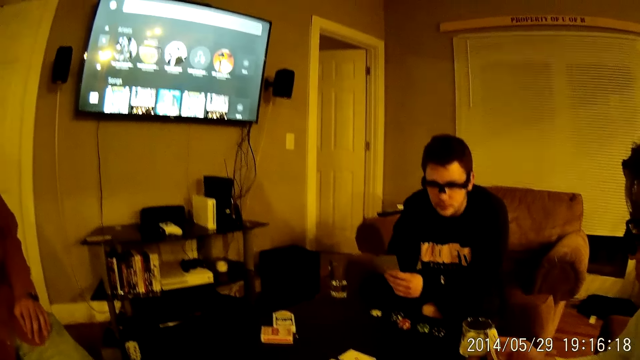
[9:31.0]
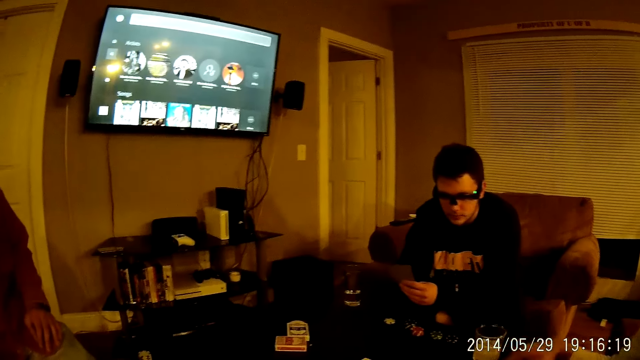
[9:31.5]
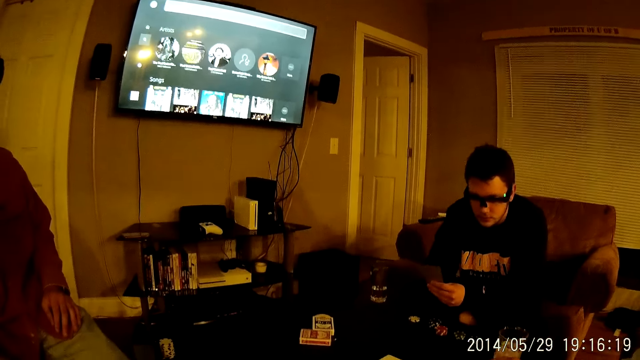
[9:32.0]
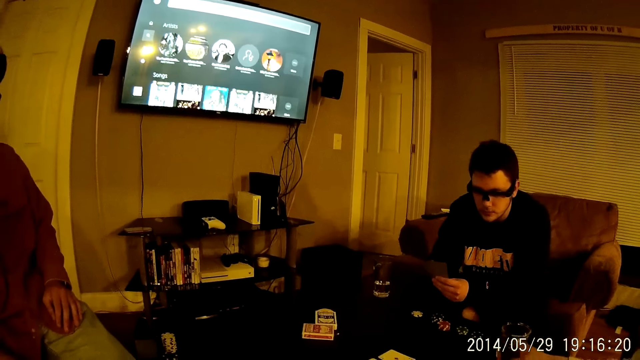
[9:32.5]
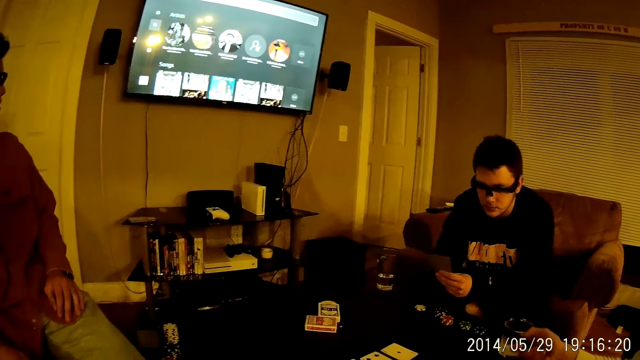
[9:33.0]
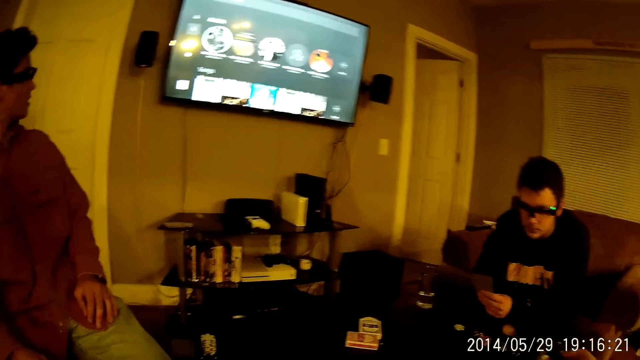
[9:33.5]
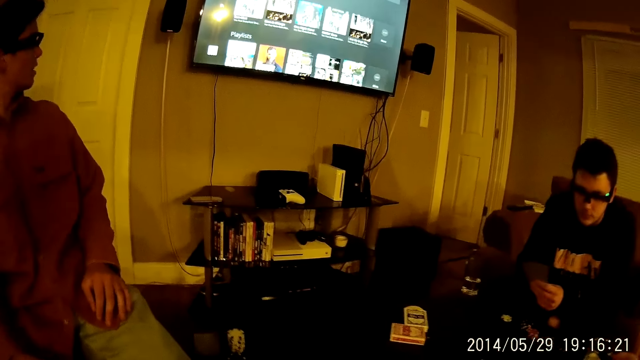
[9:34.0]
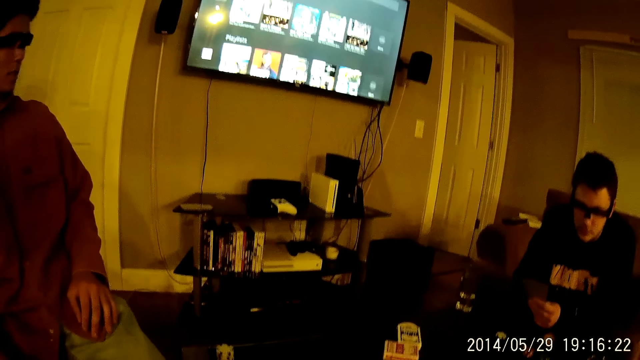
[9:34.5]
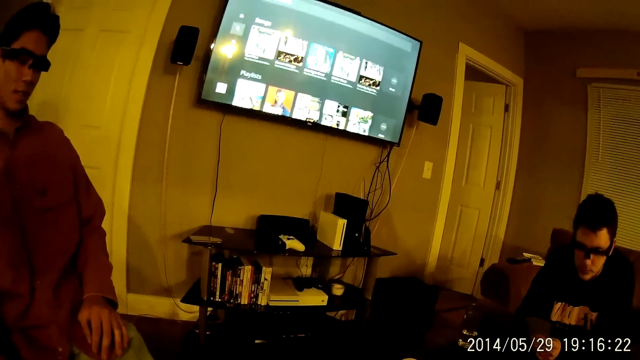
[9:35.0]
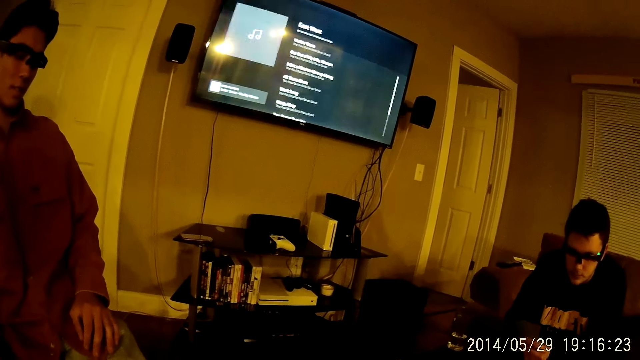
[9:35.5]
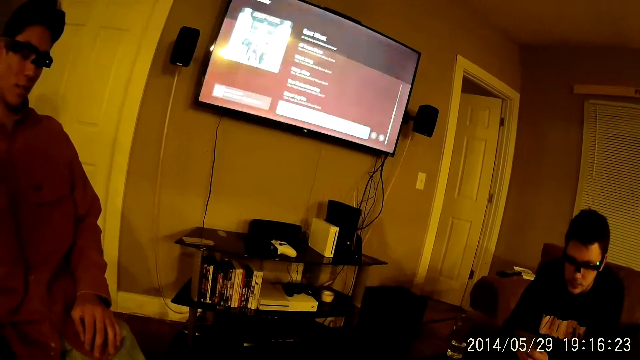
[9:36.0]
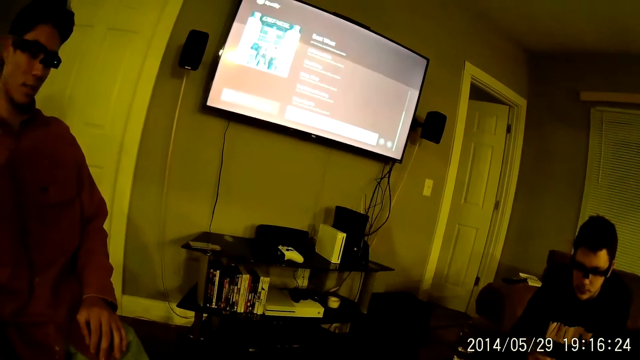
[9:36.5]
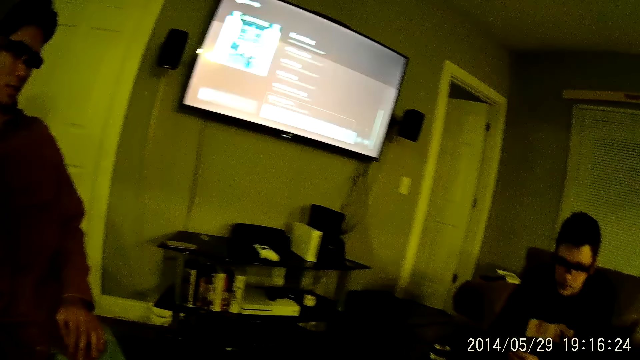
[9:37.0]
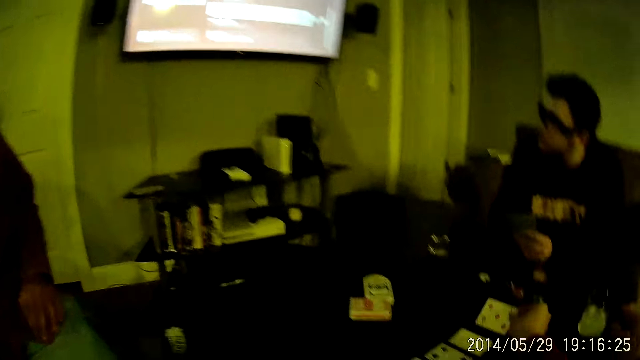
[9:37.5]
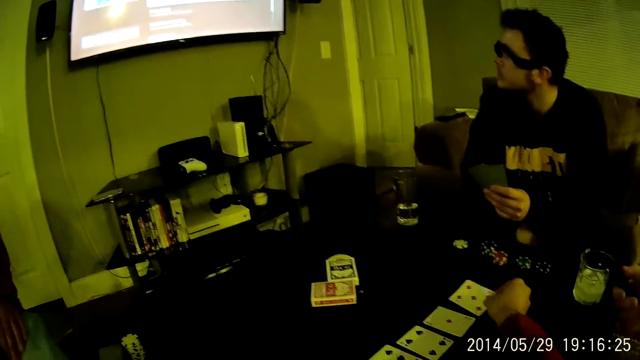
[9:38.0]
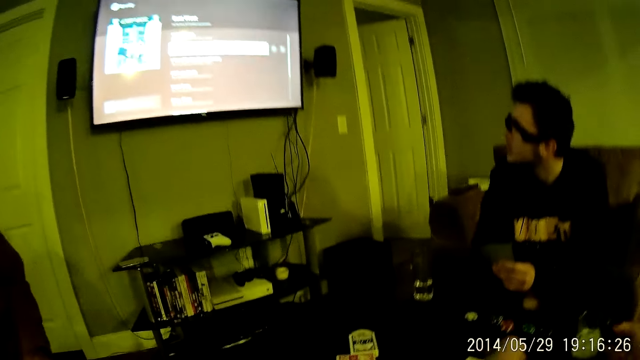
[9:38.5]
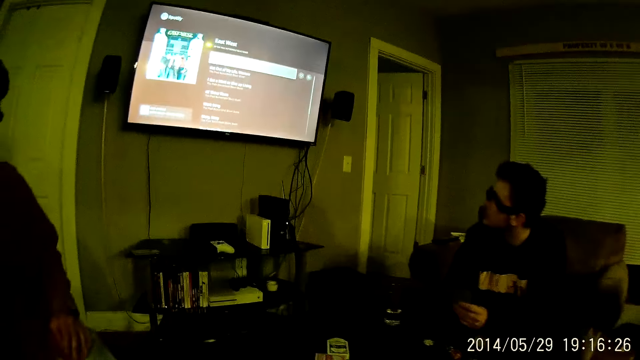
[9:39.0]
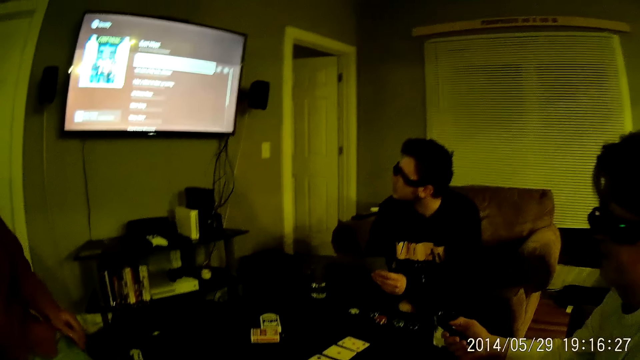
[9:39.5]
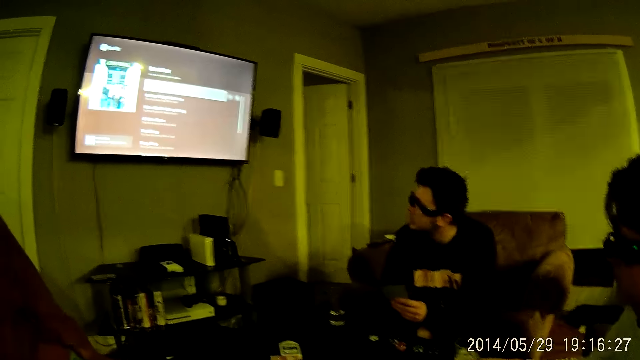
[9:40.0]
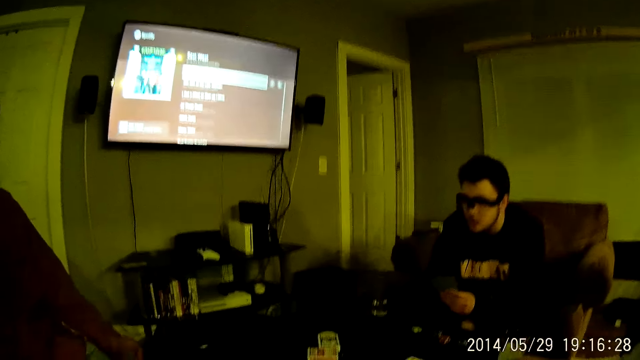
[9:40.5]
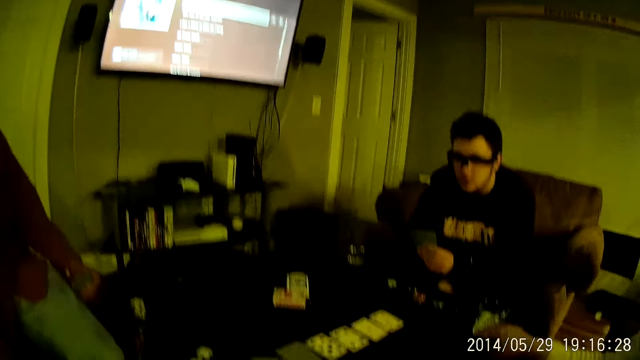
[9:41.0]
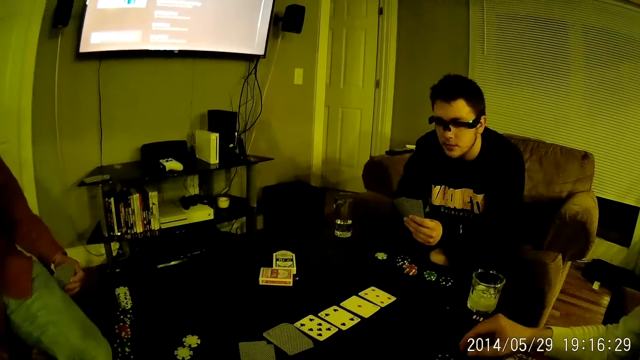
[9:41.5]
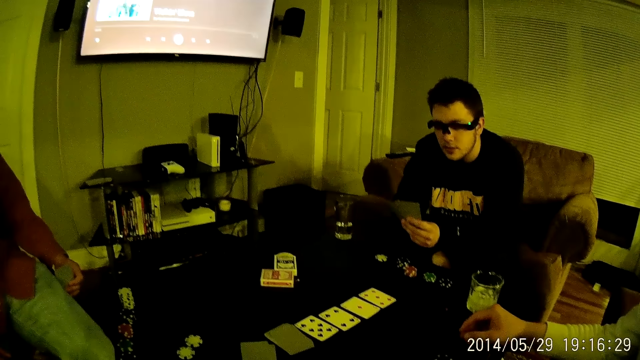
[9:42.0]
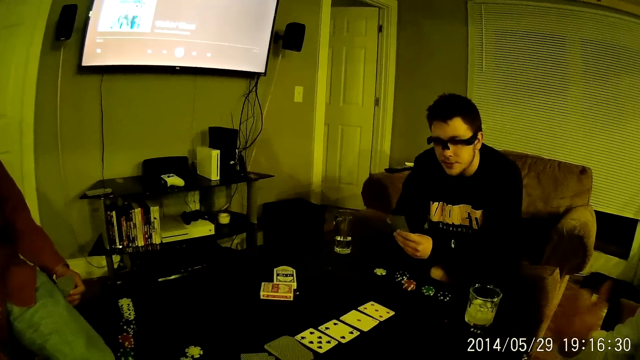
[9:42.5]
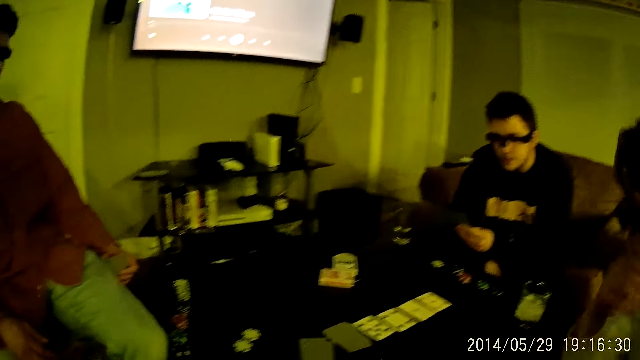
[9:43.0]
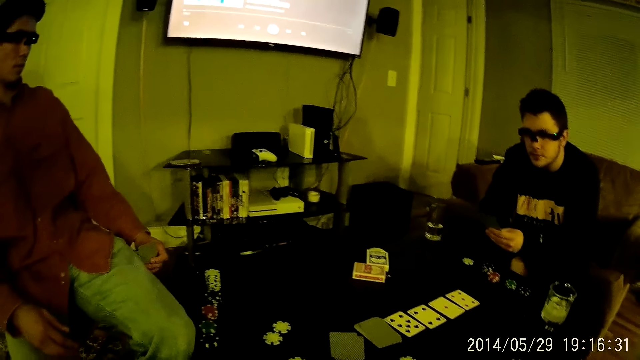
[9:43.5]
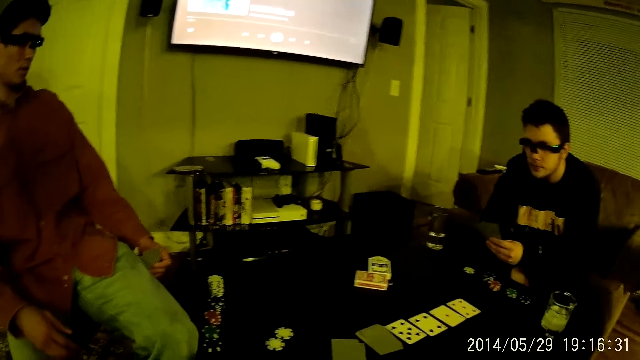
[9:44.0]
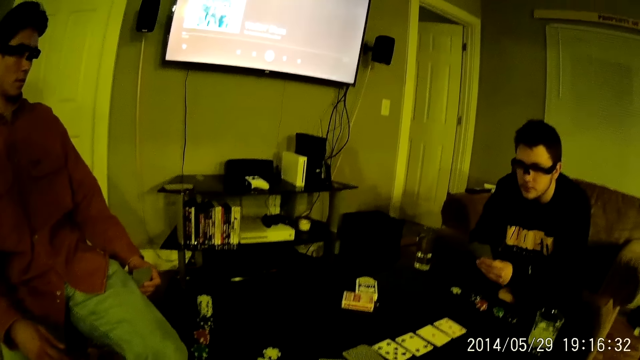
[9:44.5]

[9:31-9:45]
The camera wearer drops something on the table. He stares at the television on the wall. He picks up a card from the table with his right hand. A person puts the card on the table. Another person stares at the television and looks on the table. A man places his right hand on his jaw. The camera wearer stares at the cards on the table.

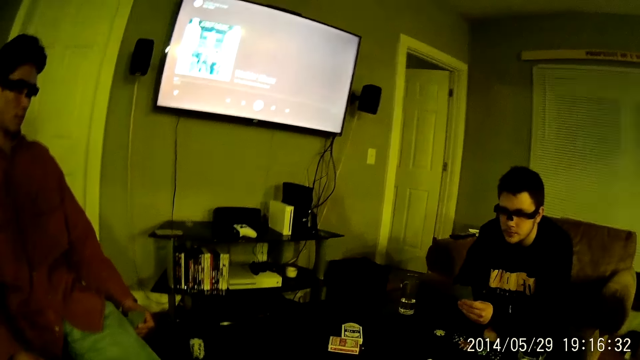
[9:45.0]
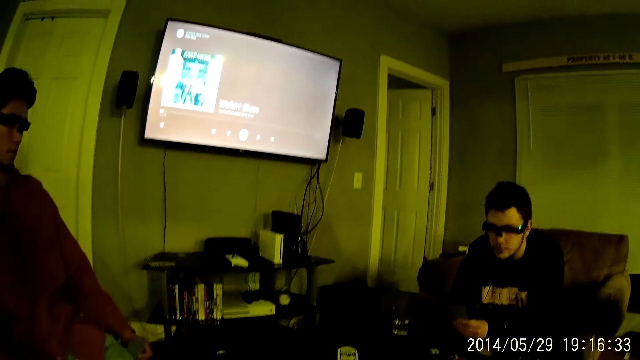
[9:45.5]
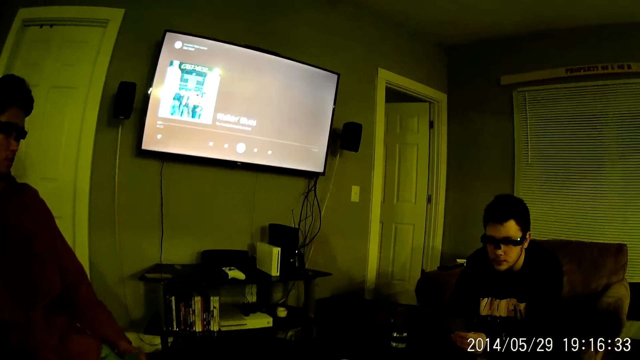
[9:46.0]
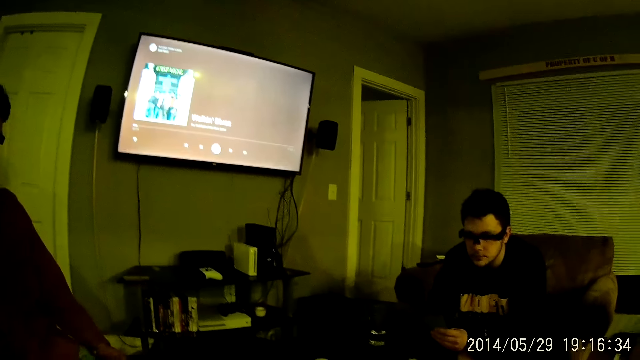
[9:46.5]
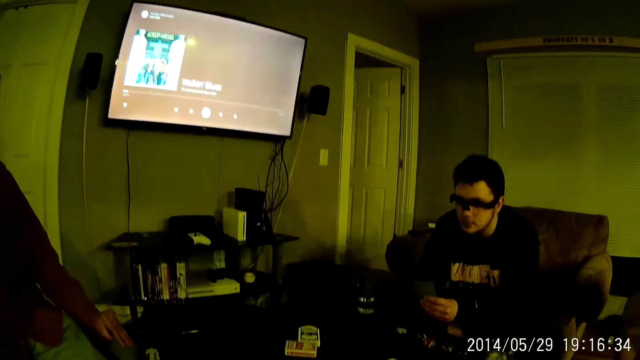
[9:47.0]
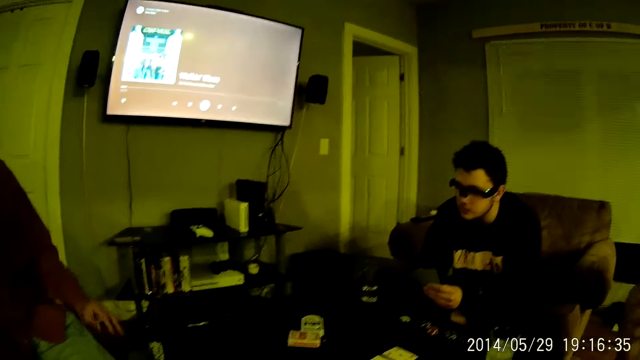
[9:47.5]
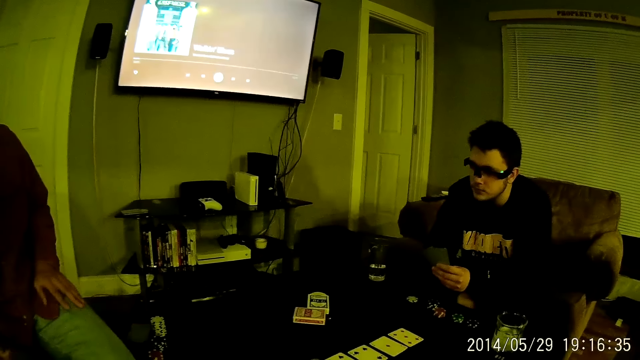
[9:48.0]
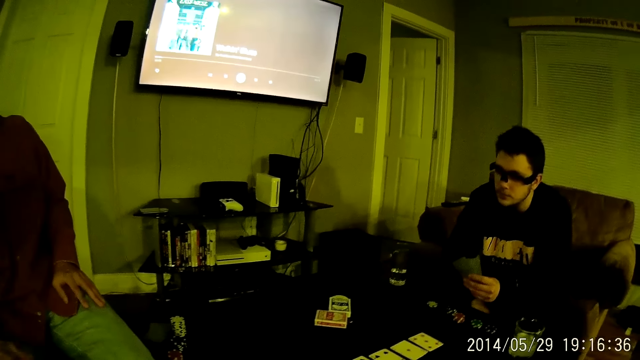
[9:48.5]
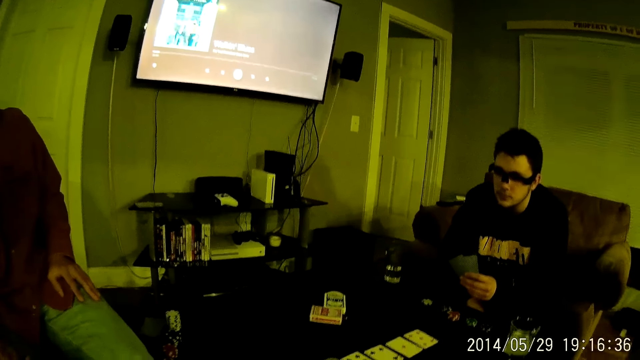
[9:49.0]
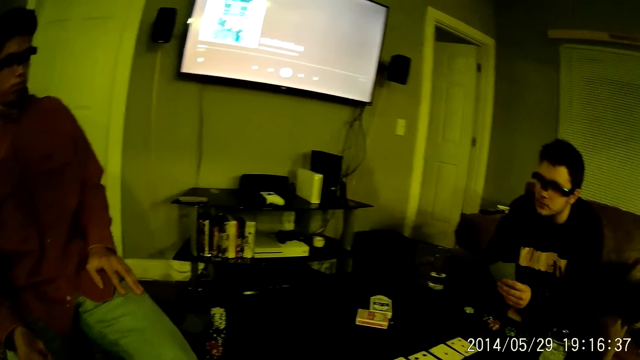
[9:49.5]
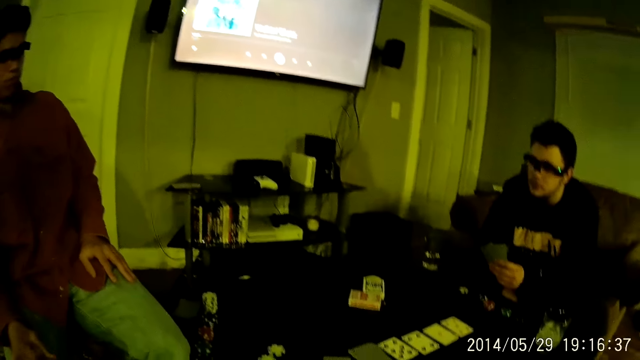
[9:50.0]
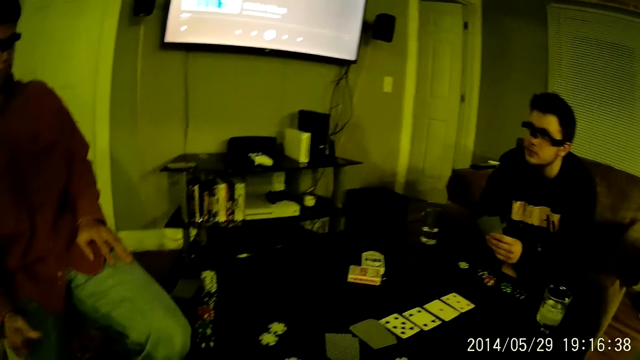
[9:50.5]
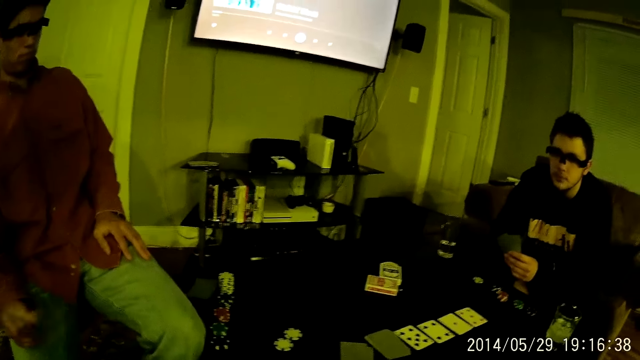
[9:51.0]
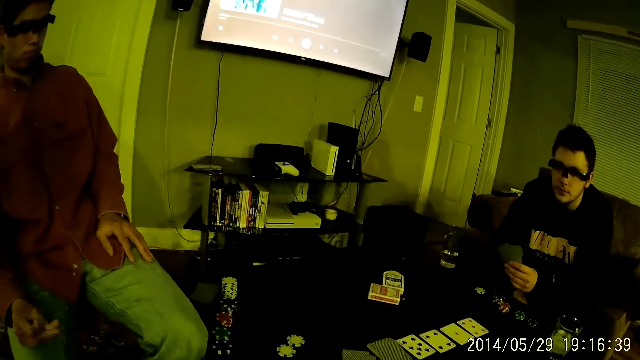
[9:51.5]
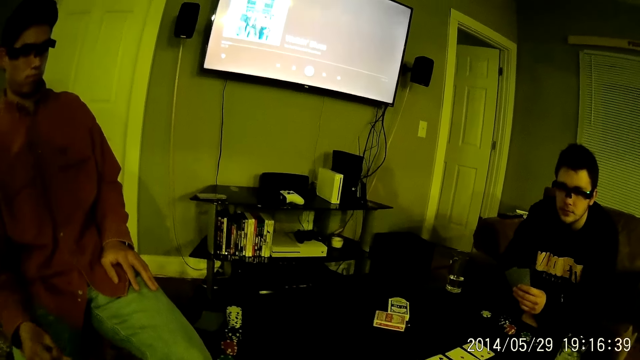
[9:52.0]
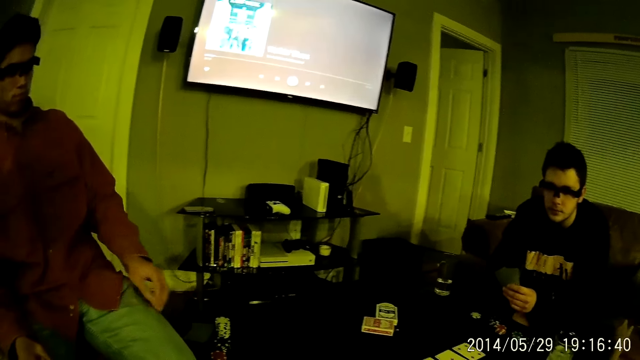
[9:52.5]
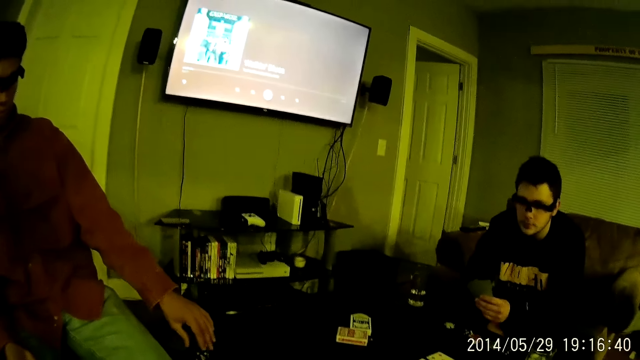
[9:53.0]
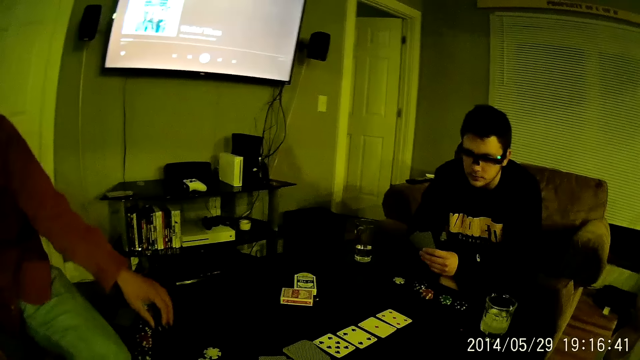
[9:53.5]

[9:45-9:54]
The camera wearer stares at the television on the wall. A man places his left hand on his left lap. The man taps his fingers. The man snaps his right fingers, picks up a casino chip from a stack of casino chips with his left hand and drops the casino chip in his right hand on the table.
